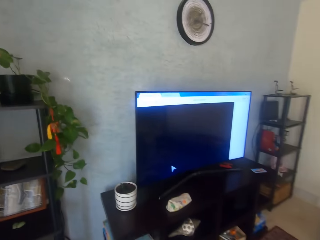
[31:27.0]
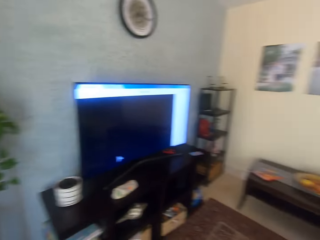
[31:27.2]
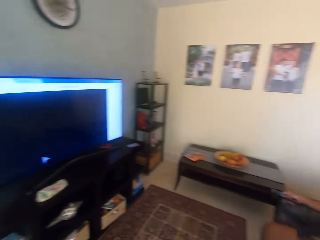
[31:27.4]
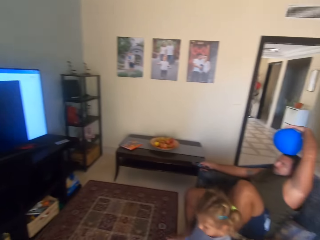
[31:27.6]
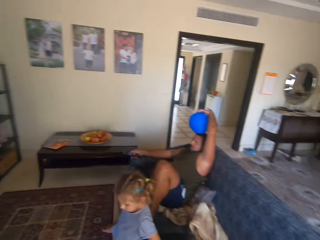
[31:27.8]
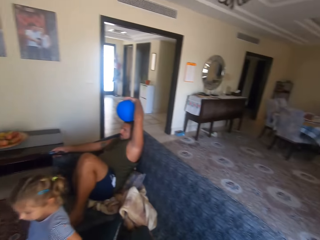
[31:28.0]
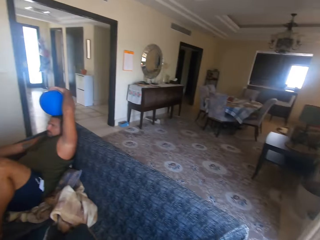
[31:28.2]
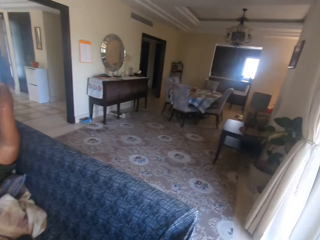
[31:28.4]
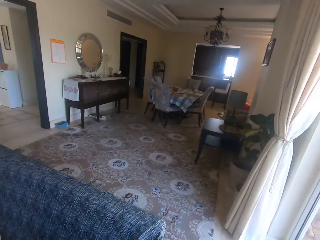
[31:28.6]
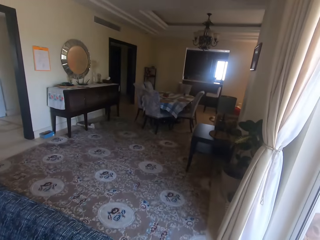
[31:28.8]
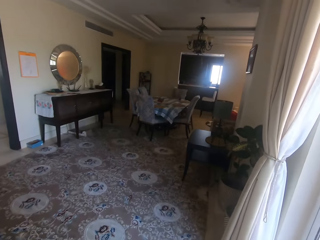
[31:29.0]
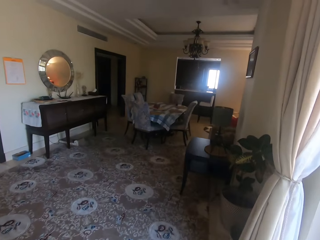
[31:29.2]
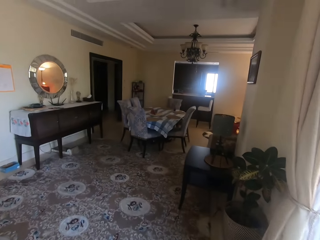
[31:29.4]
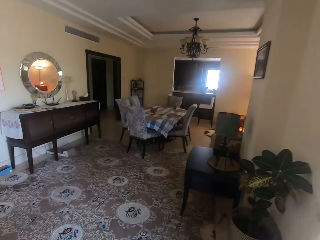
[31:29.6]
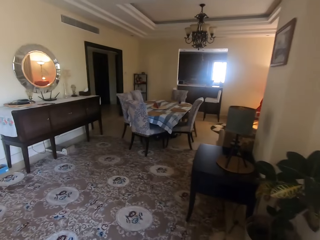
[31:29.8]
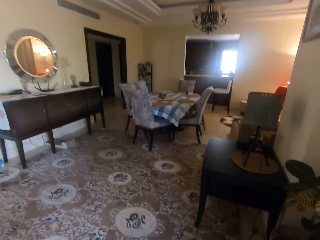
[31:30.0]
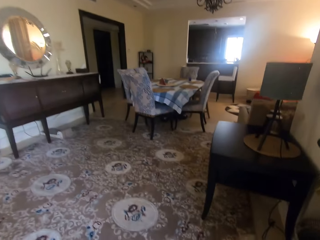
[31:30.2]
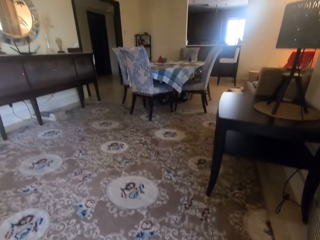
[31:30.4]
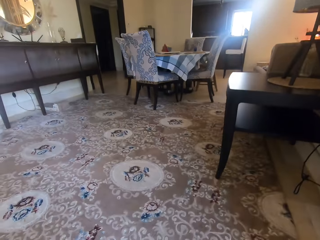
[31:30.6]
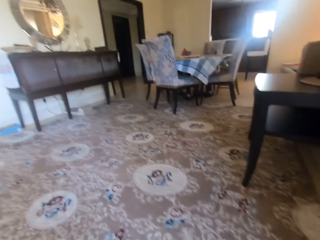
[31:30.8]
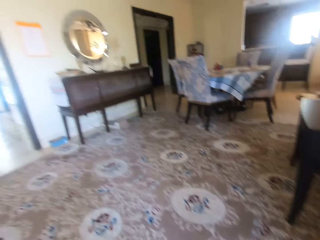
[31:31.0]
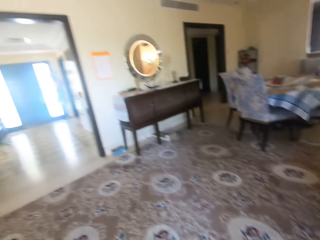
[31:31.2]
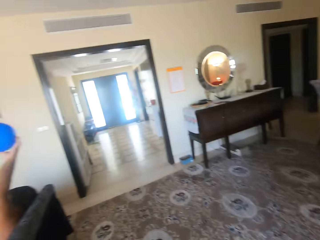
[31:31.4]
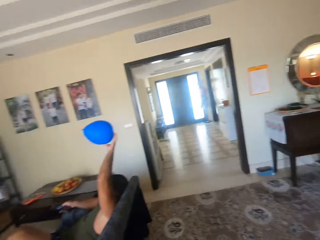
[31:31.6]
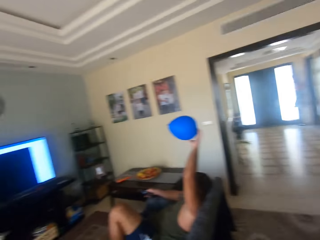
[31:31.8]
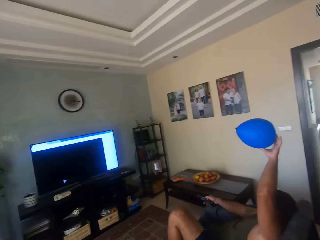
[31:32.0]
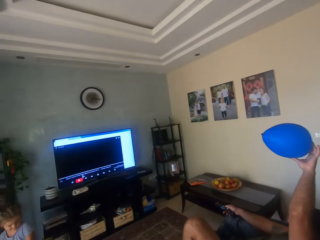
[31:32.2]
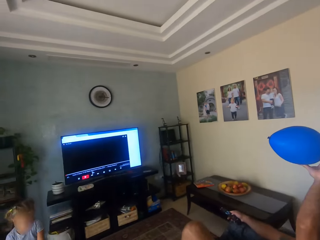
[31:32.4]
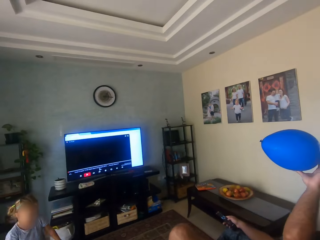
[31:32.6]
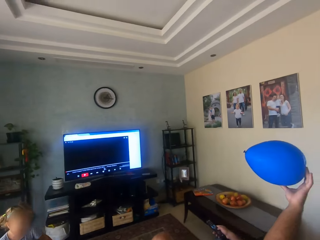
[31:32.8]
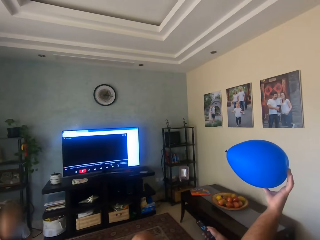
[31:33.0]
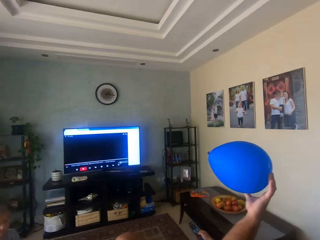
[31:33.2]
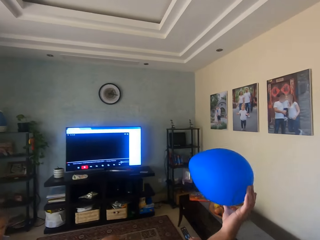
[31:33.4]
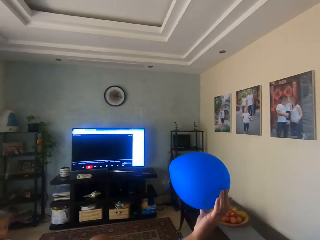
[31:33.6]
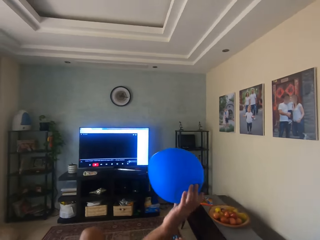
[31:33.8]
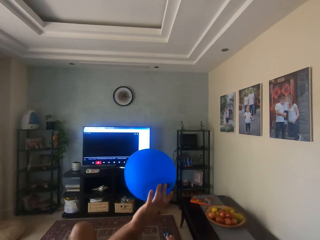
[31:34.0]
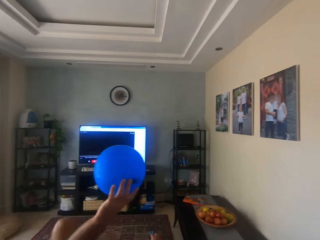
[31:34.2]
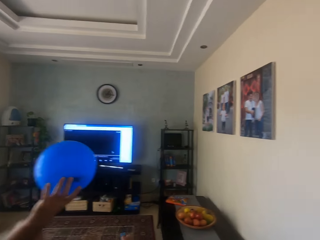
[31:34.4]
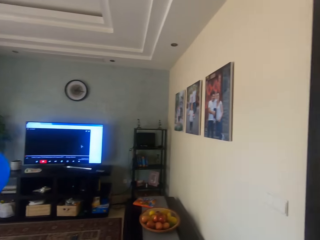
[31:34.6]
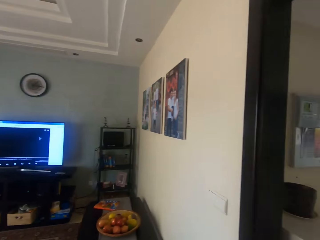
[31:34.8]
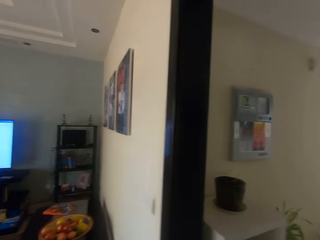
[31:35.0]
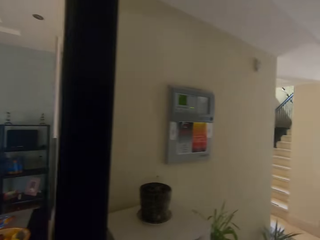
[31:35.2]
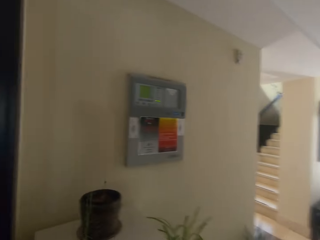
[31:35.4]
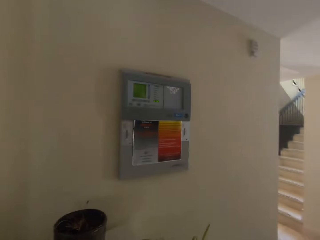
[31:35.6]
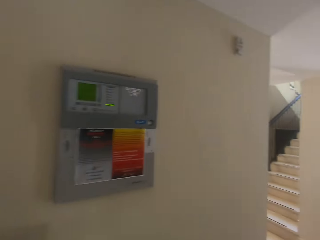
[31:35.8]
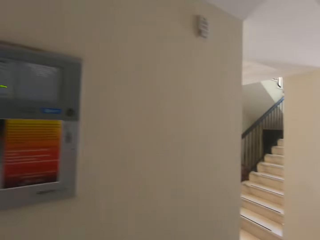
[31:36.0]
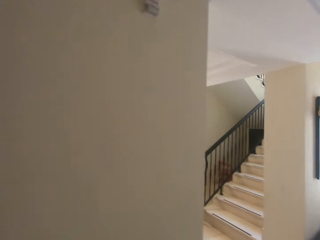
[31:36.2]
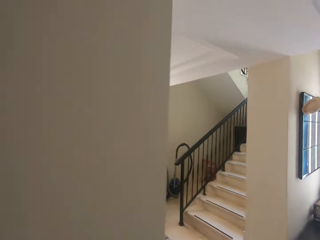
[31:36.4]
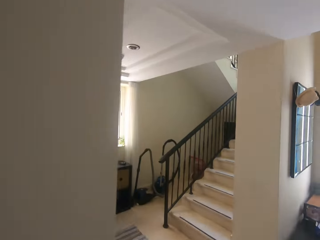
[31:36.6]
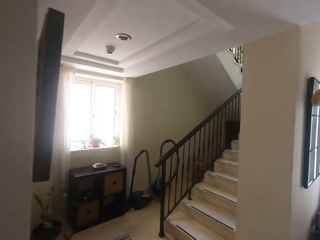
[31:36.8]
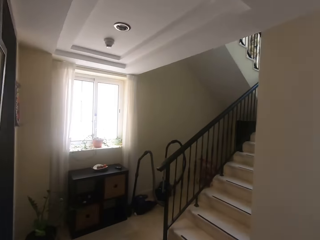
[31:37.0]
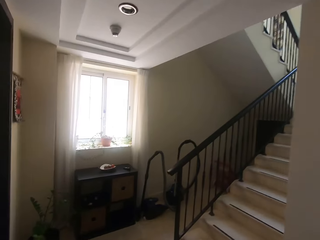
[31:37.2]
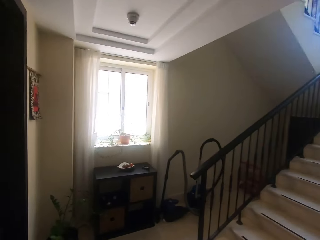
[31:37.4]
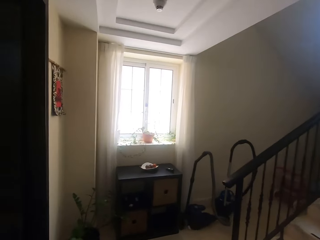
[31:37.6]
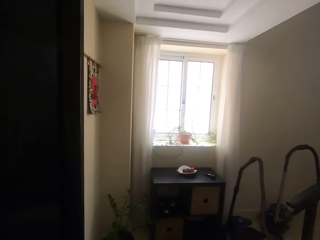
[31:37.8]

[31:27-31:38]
The camera wearer turns around. A man holds a balloon on his head. A girl sits on the couch. The camera wearer walks around in the house. They turn around. The man holds the balloon. The girl walks around. The camera wearer looks around. They walk around.

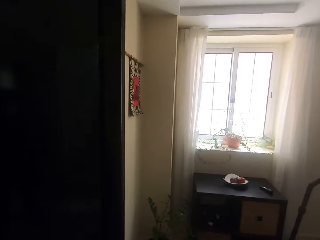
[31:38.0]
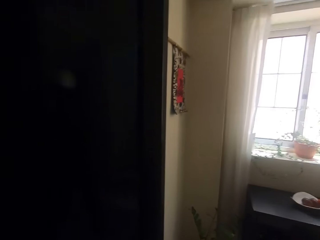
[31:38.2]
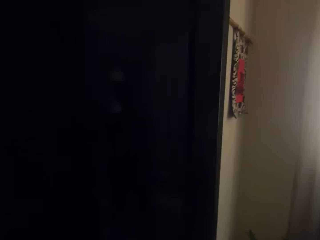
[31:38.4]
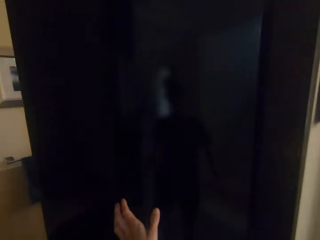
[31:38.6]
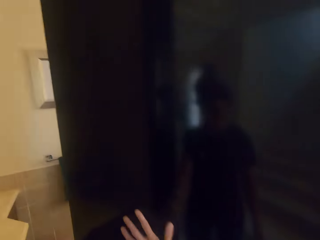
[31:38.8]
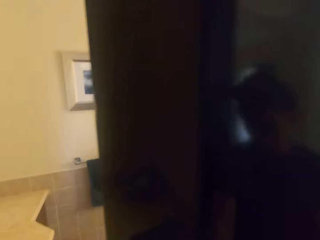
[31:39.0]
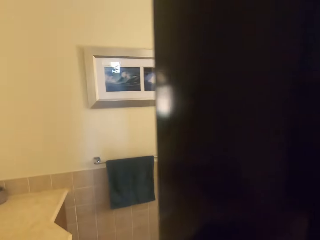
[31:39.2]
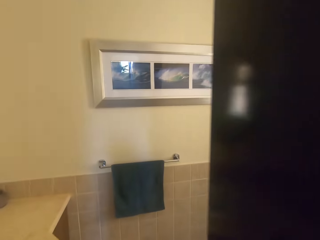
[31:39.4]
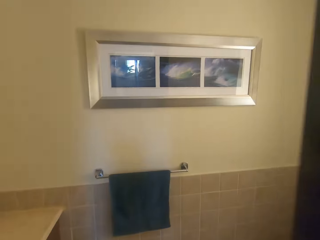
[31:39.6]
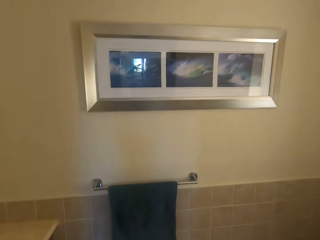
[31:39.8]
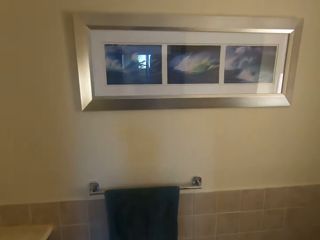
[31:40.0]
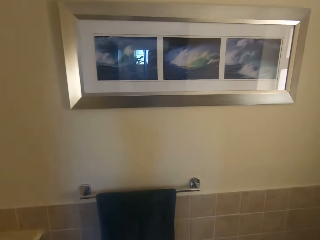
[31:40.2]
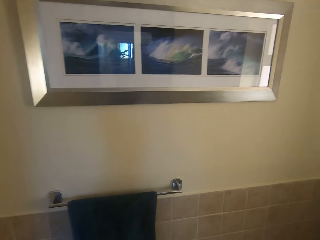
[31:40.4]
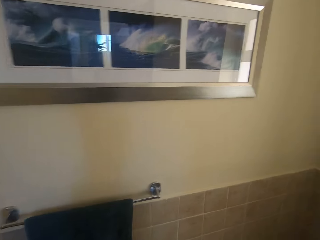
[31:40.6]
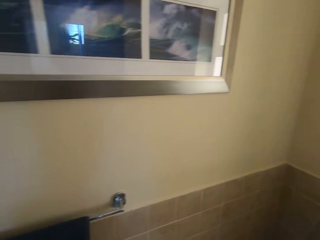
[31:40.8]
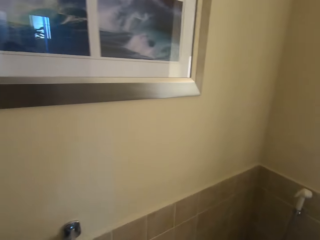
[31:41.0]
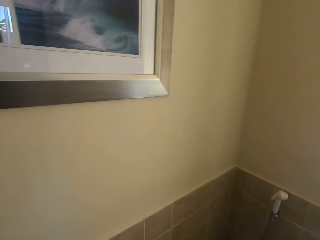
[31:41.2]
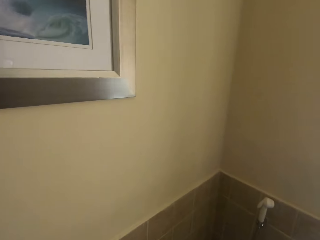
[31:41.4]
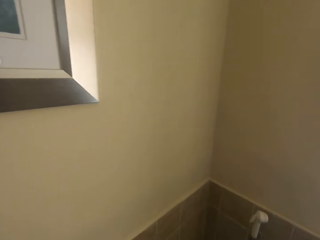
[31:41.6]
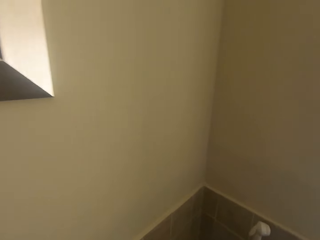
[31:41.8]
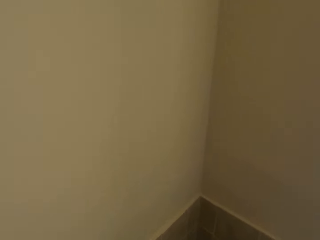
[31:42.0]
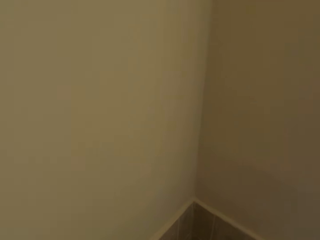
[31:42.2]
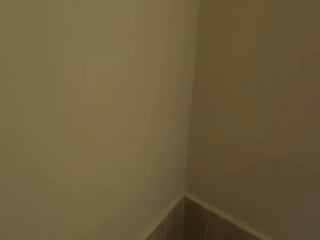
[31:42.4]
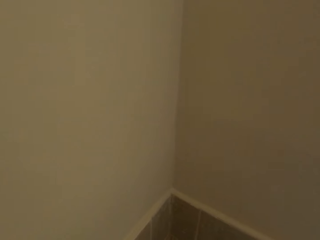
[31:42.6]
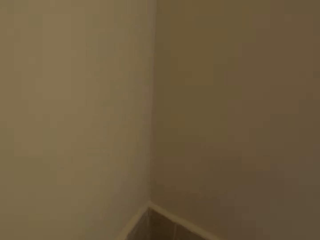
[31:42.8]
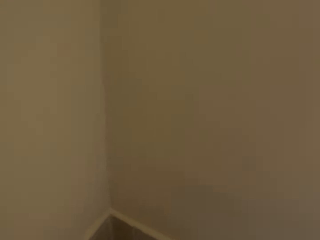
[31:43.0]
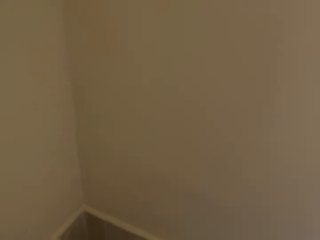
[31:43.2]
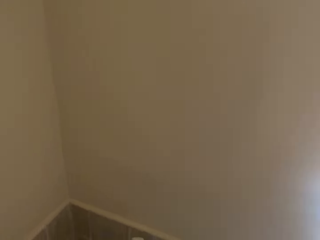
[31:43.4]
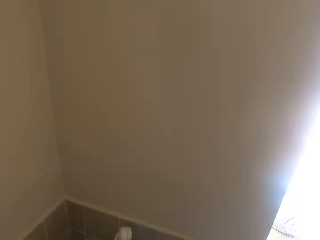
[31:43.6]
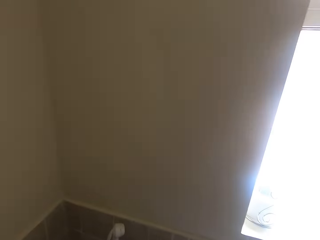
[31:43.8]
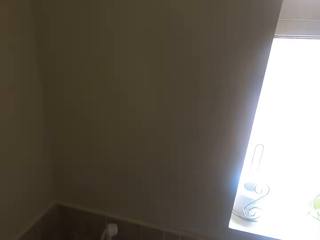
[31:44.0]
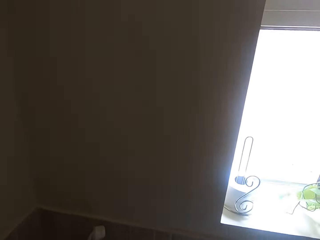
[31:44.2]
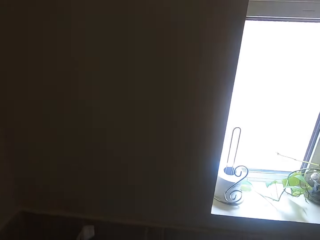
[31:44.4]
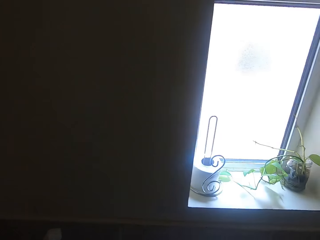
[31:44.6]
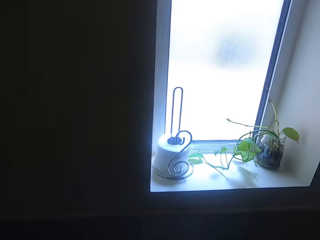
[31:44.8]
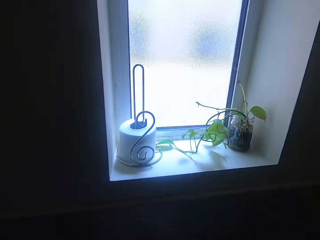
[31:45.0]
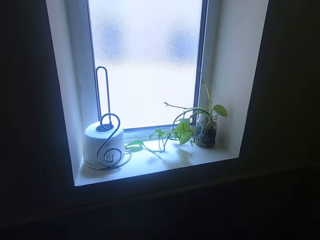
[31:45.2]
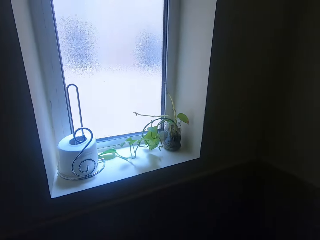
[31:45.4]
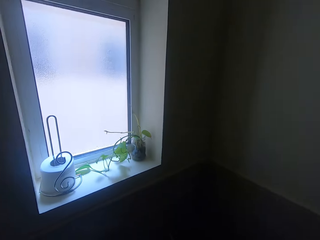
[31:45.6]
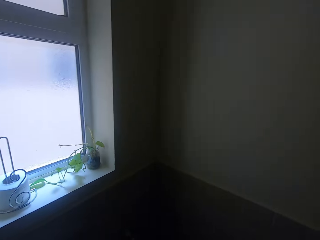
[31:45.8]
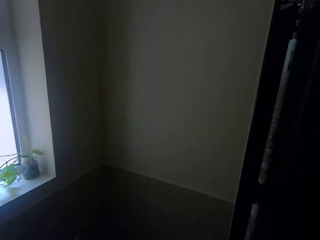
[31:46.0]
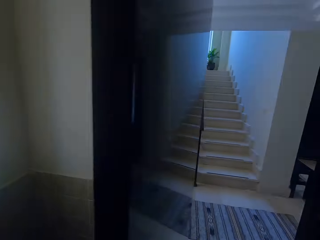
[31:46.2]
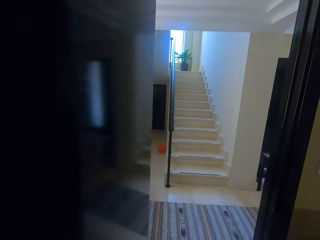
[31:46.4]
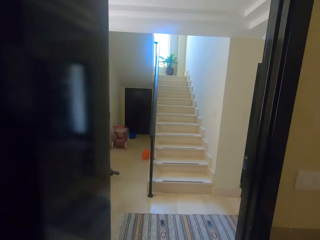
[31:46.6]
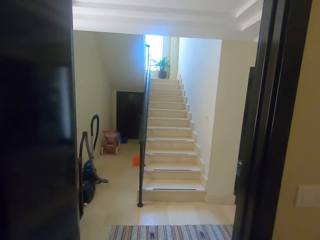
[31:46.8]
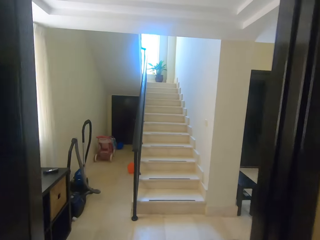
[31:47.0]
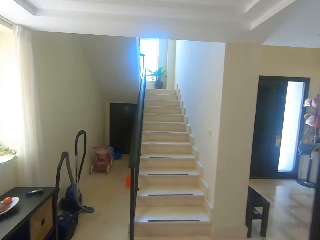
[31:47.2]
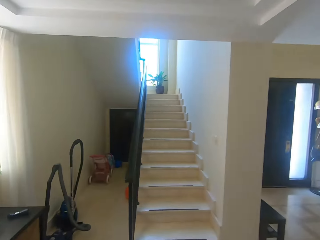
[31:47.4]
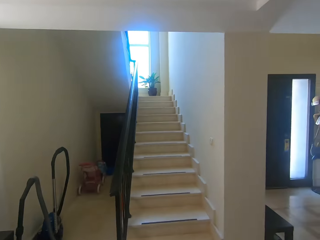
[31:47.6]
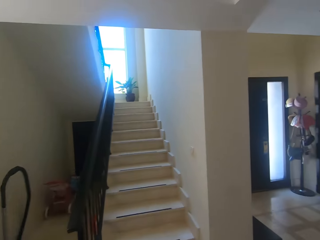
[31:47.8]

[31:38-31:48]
The camera wearer opens a door. They walk in the bathroom. They turn around. They walk around.
